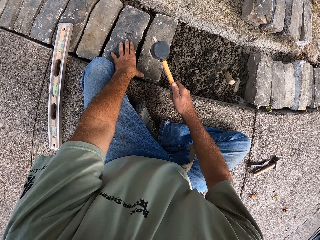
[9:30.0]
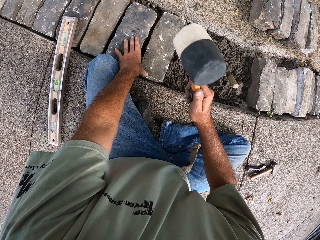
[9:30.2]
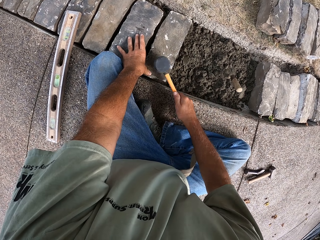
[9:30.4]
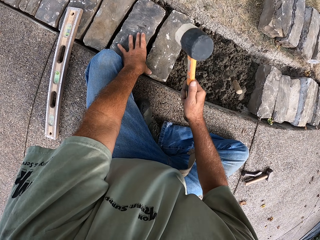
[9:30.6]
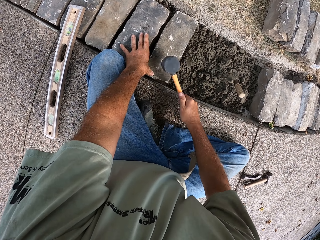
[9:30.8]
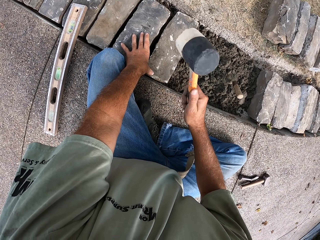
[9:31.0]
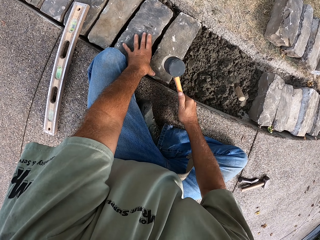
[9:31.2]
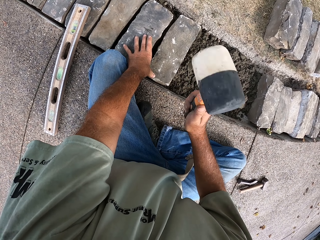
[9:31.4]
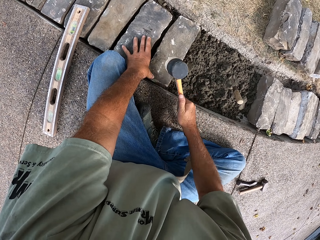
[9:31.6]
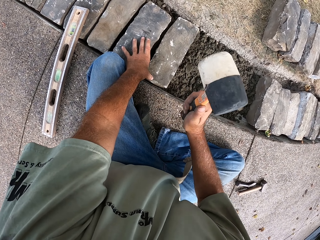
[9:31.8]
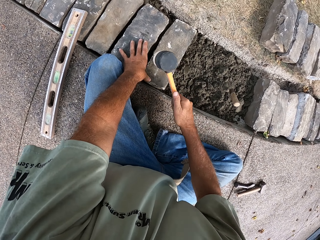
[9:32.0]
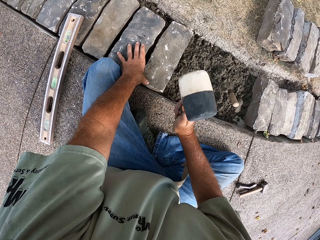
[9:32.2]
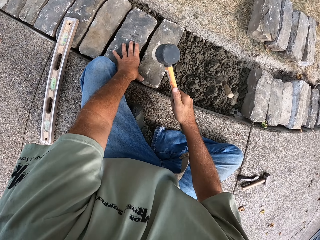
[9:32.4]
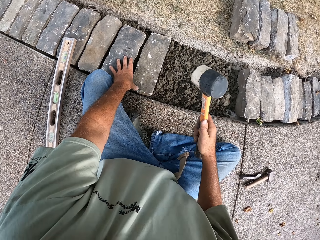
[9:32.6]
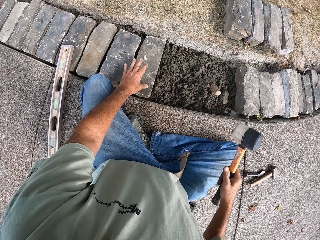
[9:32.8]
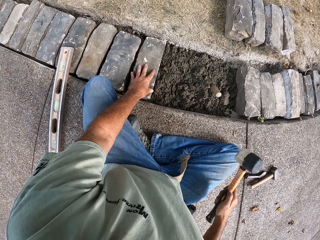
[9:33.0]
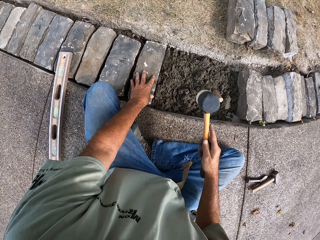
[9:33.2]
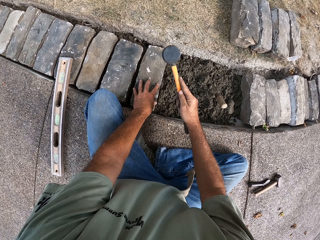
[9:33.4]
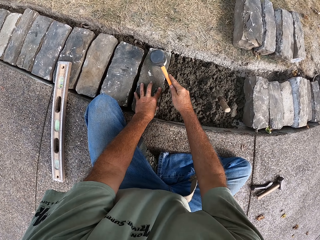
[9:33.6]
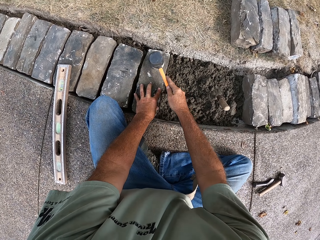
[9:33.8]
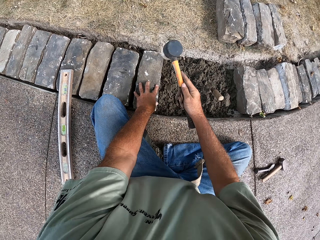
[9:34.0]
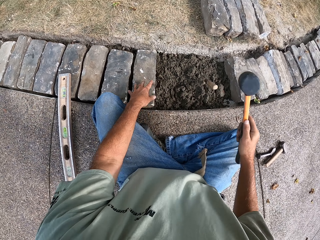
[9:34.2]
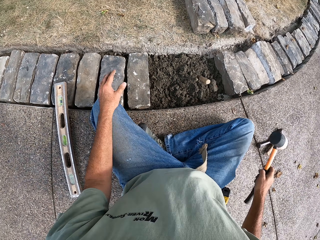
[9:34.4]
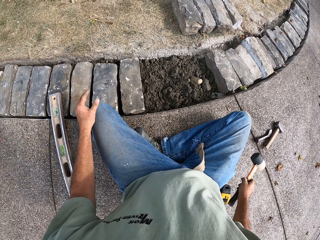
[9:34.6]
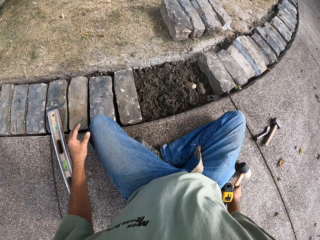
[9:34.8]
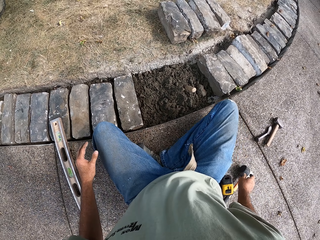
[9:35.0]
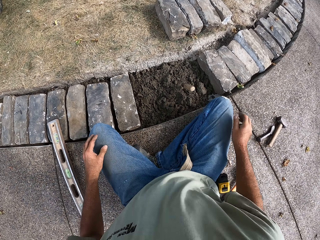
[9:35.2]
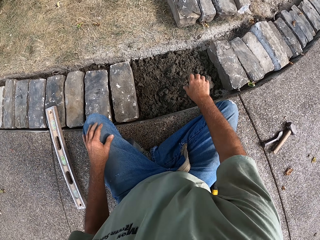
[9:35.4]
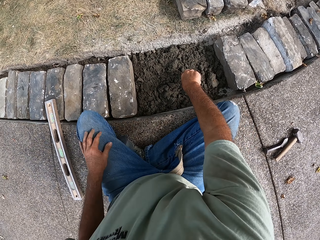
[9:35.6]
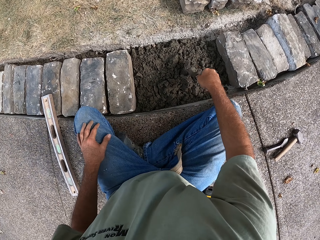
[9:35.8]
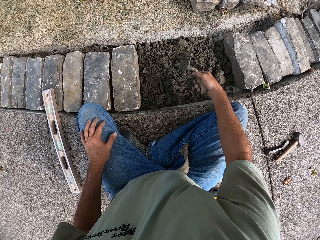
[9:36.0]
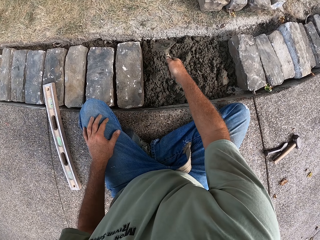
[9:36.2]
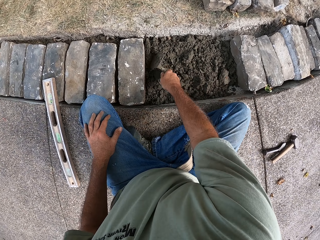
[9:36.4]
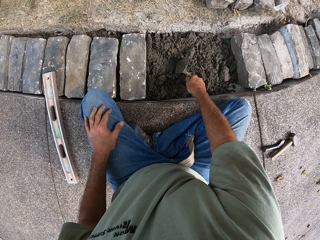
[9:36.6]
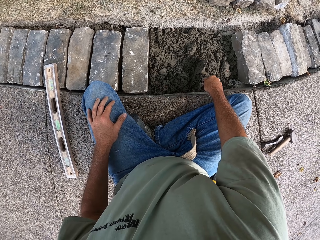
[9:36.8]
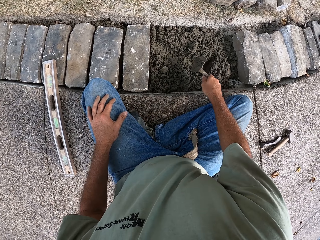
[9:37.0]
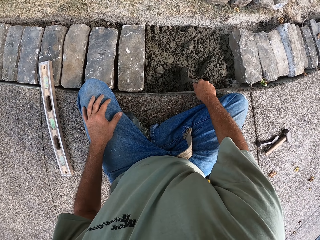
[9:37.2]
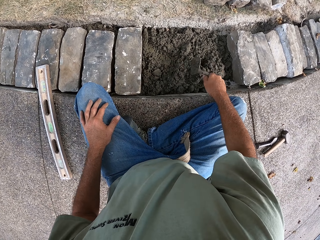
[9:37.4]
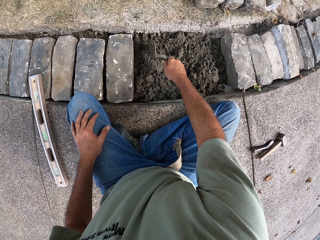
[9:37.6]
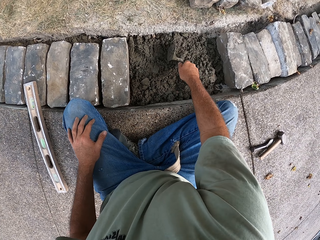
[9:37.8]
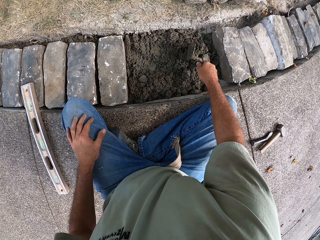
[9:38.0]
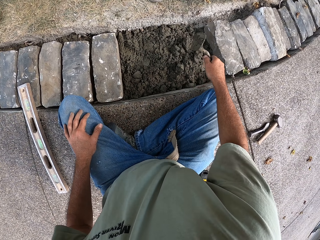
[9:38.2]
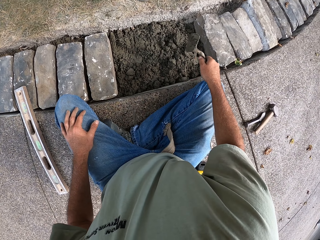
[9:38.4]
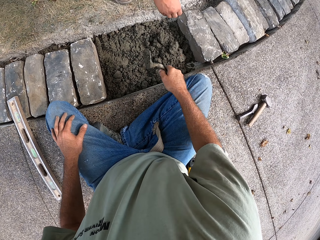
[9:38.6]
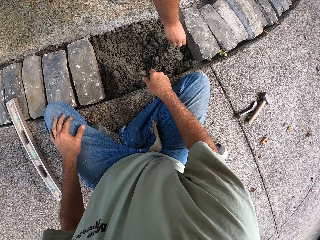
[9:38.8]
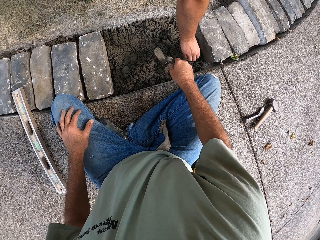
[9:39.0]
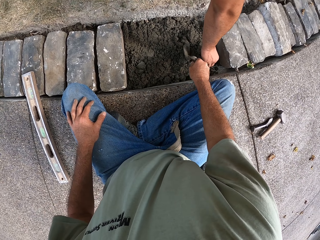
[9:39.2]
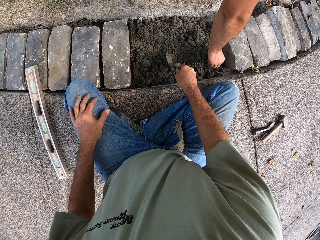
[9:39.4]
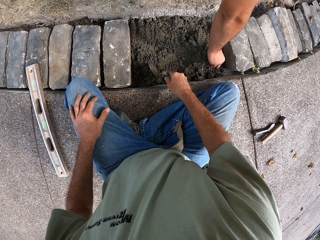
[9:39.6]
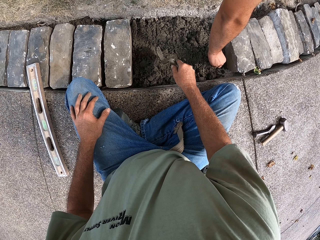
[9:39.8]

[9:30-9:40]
The camera wearer beats the blocks with the hammer. He puts the hammer on the ground with his right hand. He flattens the concrete with the trowel. He gathers the concrete.

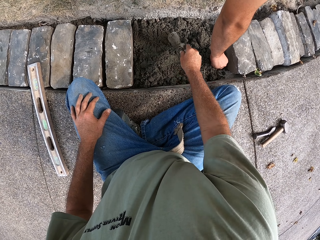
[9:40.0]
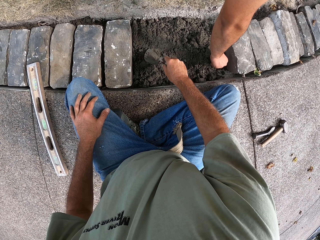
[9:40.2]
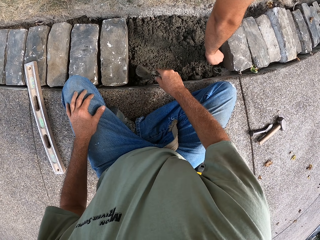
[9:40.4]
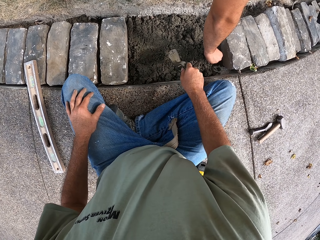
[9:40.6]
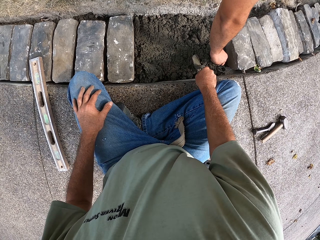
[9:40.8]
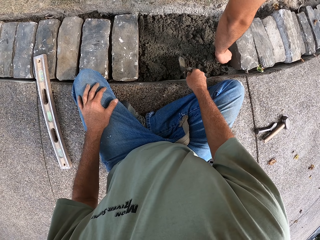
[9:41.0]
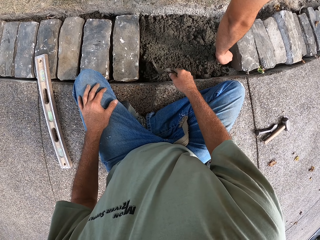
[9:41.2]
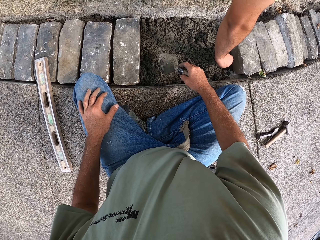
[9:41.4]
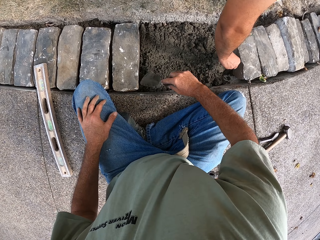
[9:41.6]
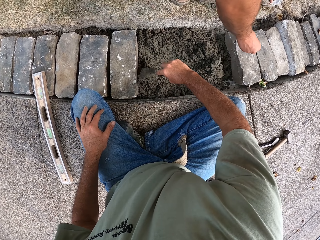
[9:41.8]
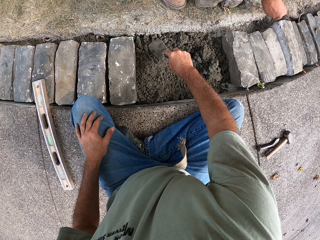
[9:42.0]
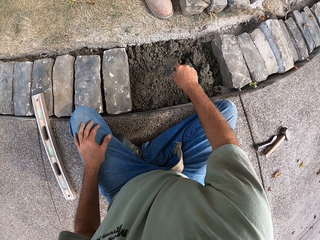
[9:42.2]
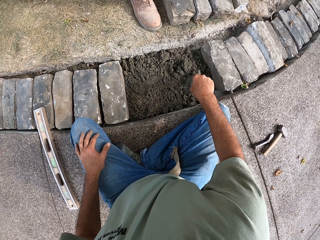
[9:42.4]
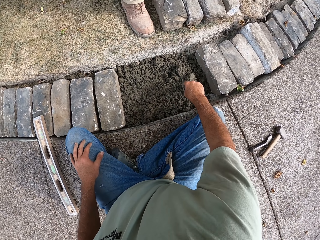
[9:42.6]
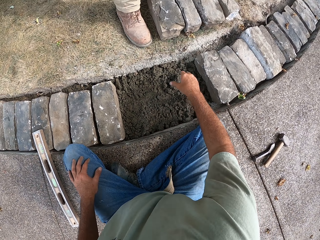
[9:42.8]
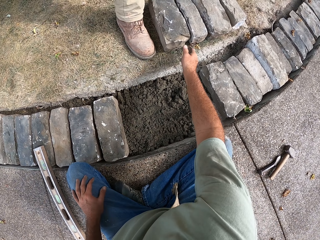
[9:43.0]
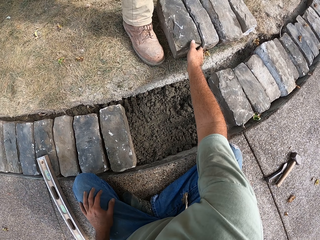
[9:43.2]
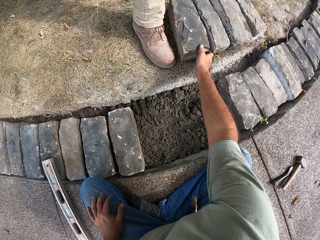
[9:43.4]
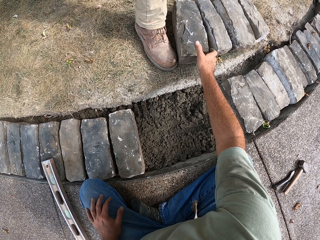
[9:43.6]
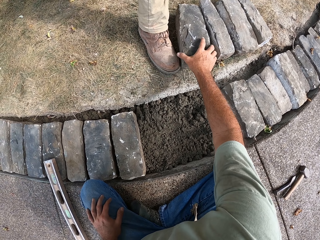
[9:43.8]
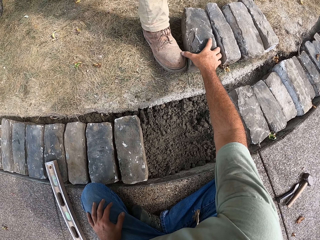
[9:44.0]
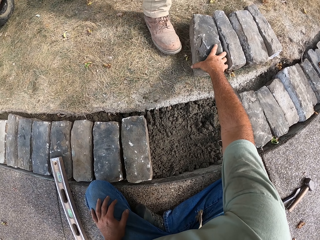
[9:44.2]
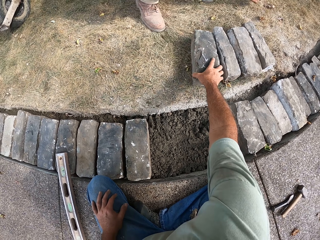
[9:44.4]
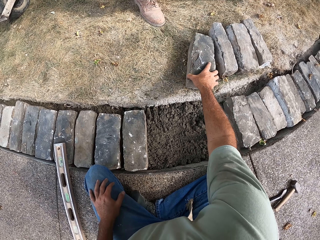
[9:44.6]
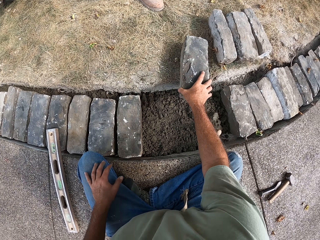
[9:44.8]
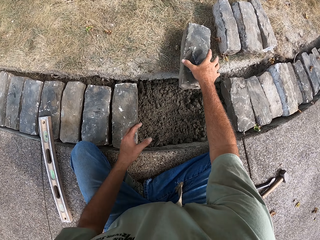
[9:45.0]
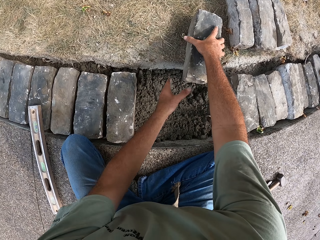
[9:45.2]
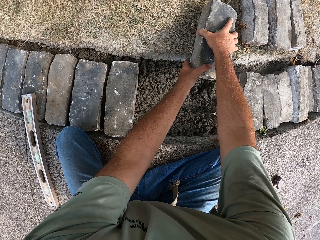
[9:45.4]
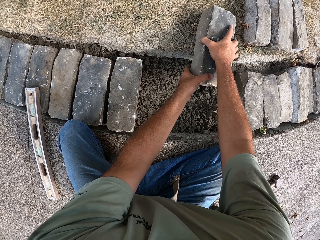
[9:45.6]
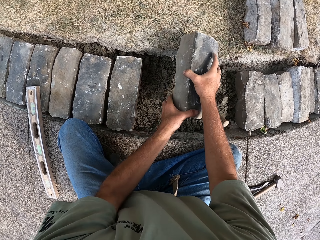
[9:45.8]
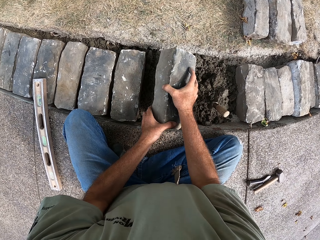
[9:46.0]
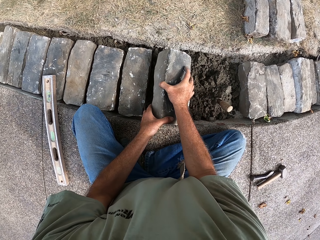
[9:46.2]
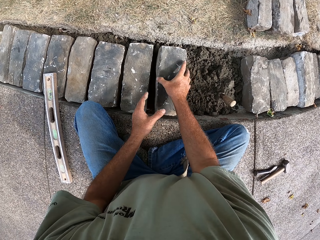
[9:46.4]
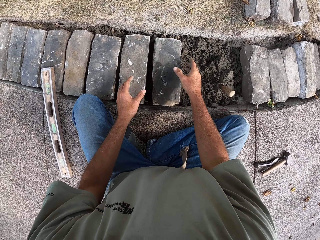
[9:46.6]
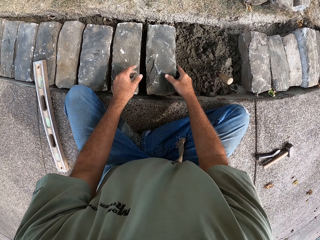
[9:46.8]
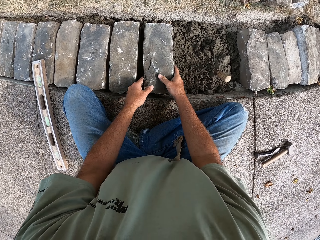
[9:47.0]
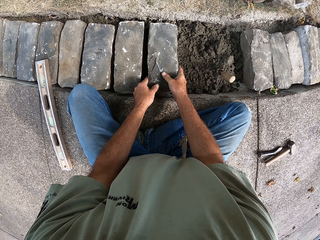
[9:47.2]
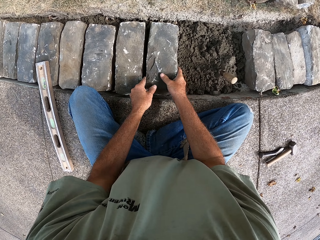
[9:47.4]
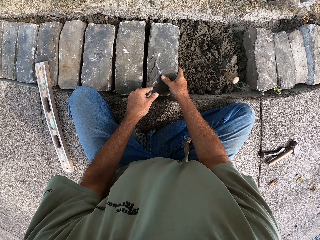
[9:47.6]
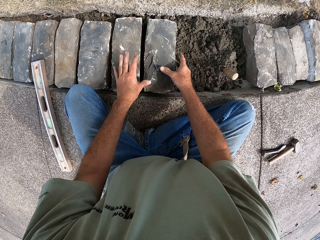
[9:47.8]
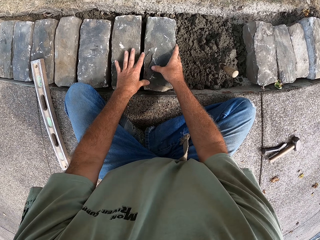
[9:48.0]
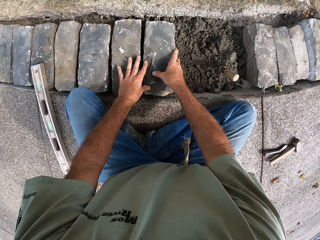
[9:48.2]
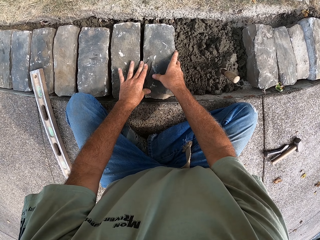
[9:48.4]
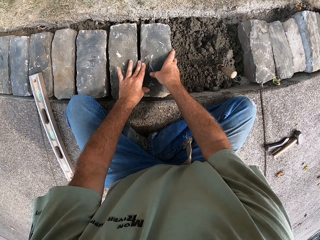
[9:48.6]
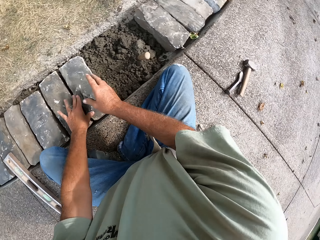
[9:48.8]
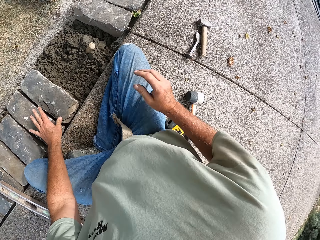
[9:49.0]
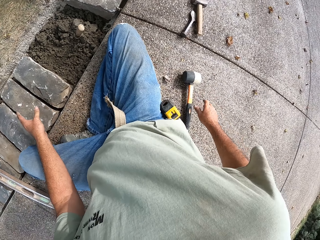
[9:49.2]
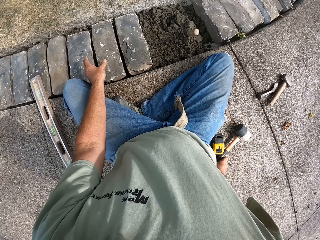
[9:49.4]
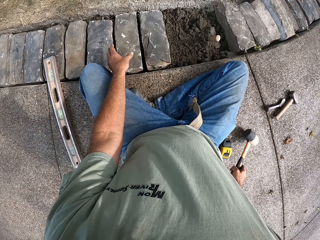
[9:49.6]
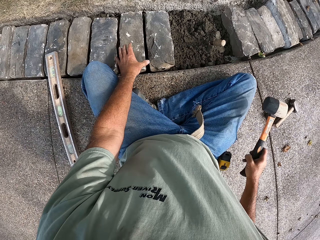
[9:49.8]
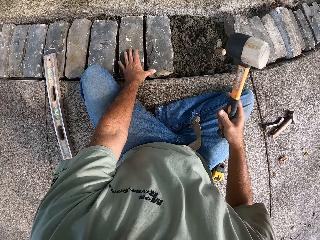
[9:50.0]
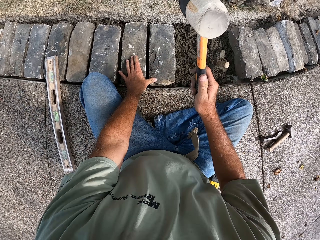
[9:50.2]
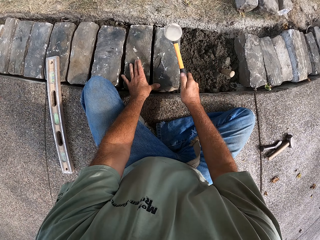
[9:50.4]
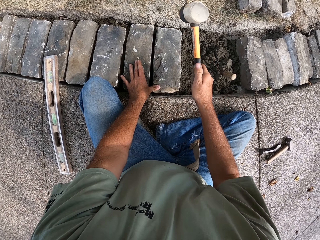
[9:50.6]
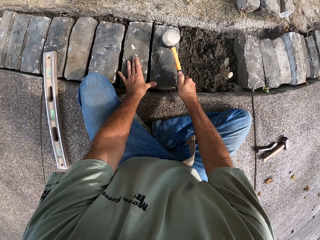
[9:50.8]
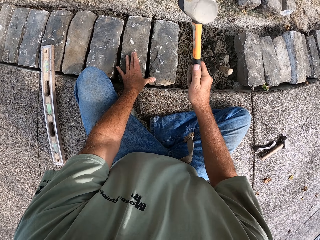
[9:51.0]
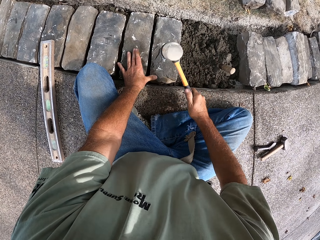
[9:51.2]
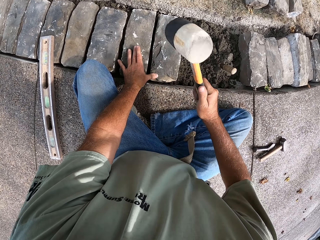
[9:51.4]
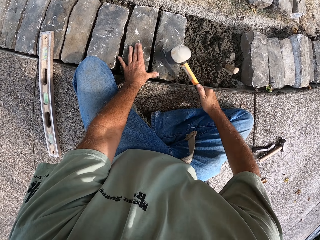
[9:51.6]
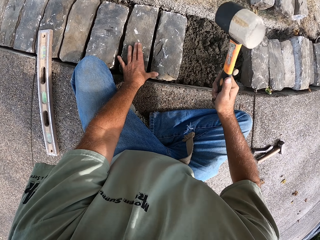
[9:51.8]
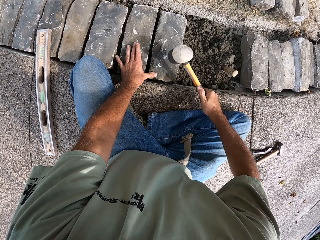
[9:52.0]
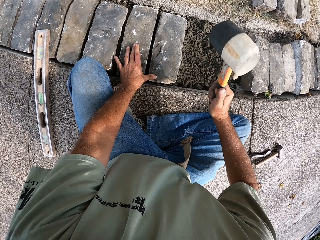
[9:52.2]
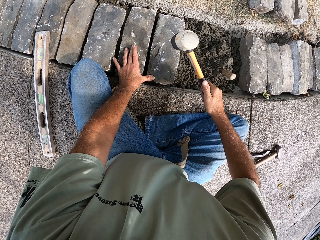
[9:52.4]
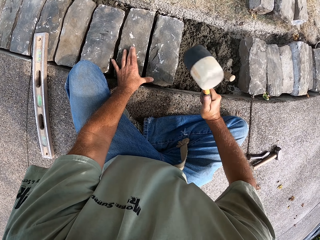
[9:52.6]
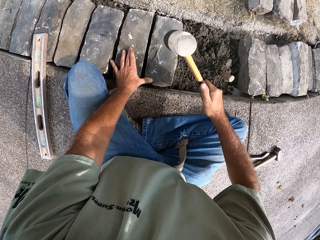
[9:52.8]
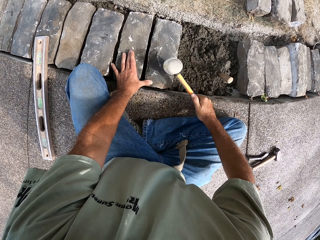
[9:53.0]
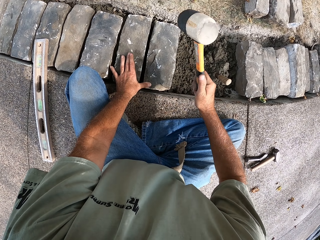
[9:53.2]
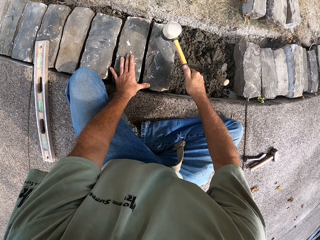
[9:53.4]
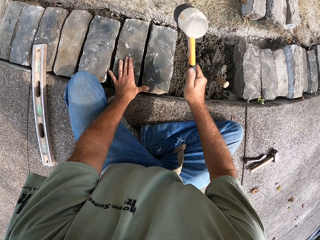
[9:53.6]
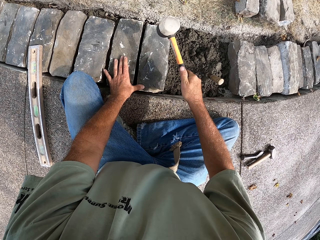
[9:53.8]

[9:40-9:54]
A person does something. The camera wearer puts the trowel on the concrete. He picks up a block with both his hands. He puts the block on the concrete. He picks up a hammer with his right hand. He beats the blocks with the hammer.
